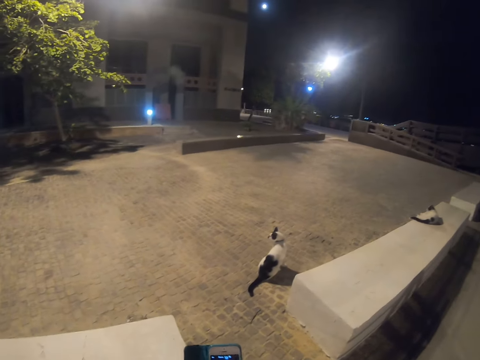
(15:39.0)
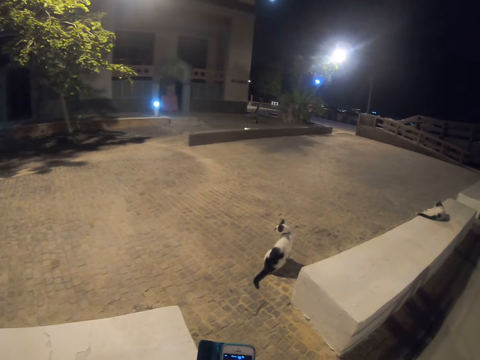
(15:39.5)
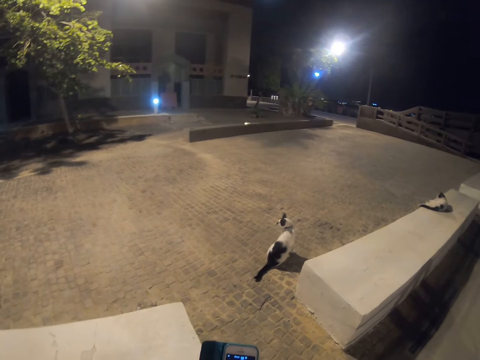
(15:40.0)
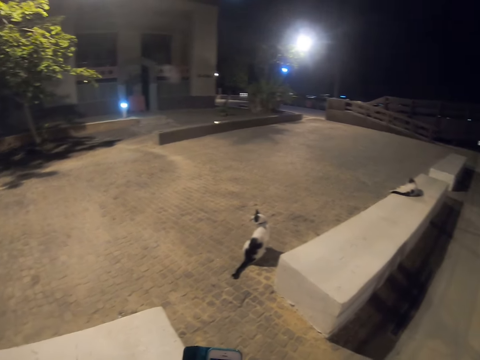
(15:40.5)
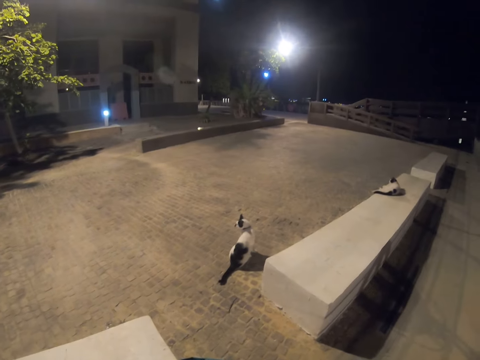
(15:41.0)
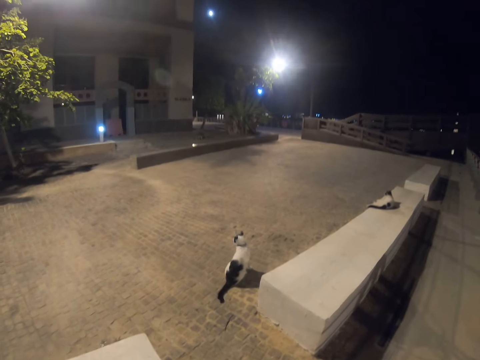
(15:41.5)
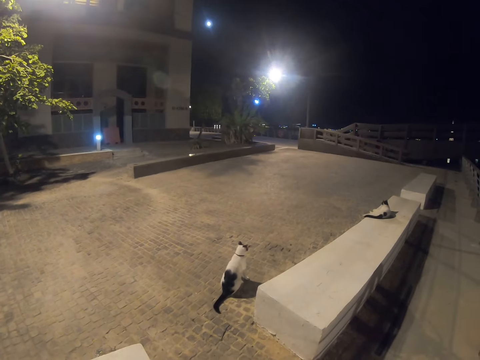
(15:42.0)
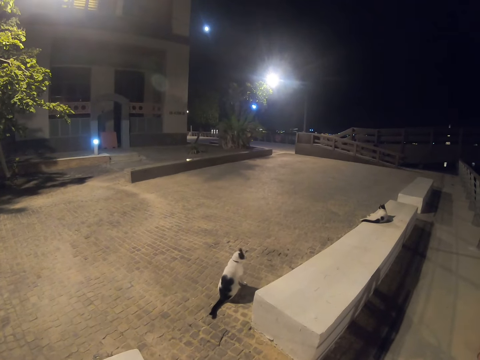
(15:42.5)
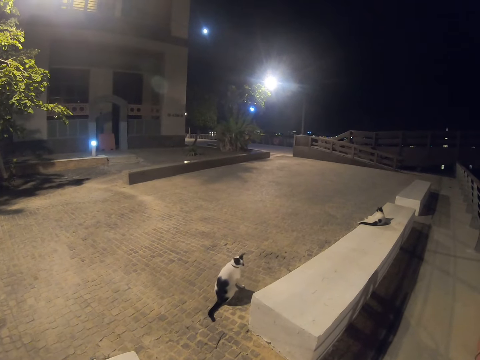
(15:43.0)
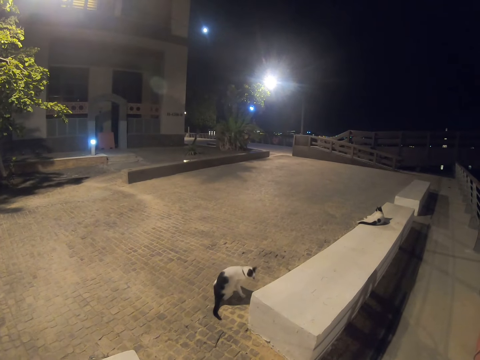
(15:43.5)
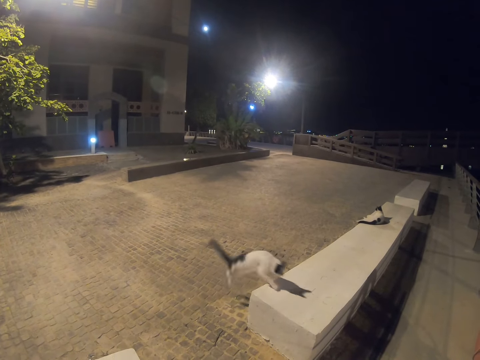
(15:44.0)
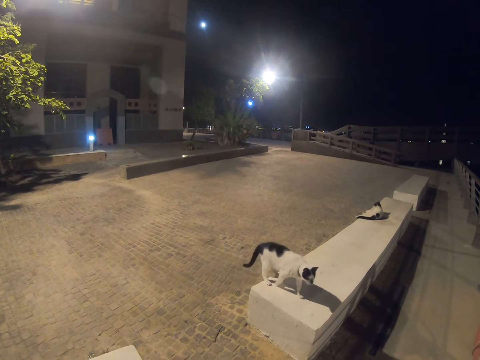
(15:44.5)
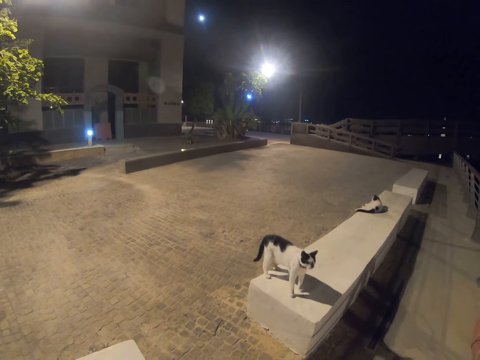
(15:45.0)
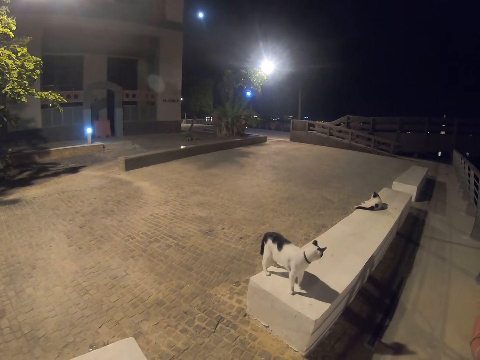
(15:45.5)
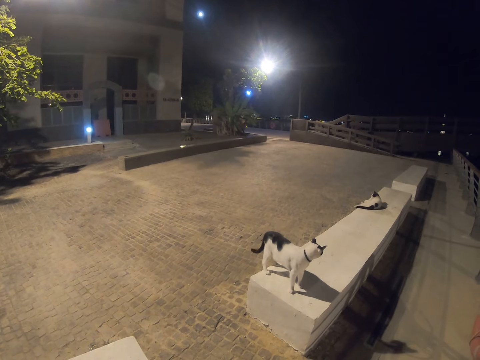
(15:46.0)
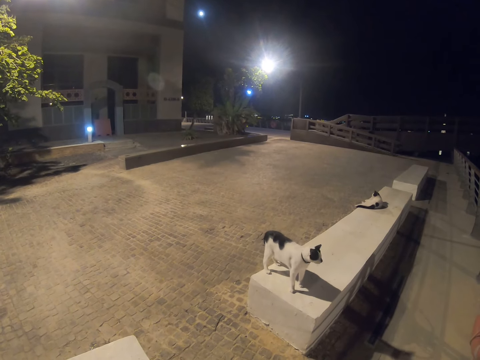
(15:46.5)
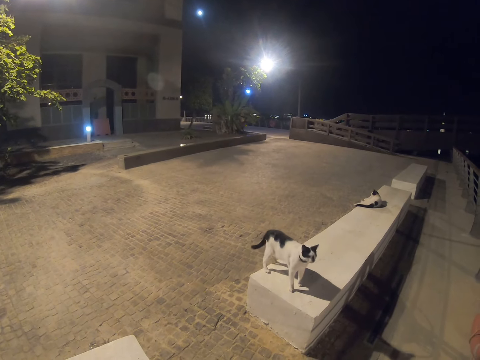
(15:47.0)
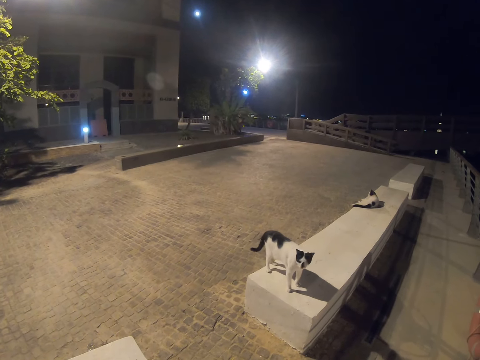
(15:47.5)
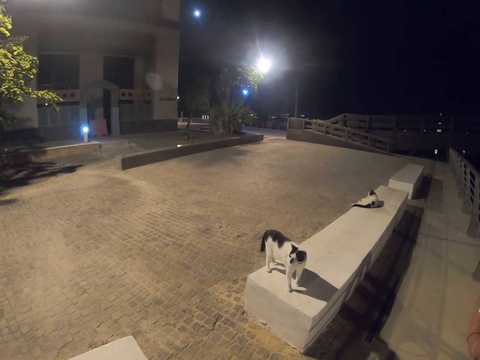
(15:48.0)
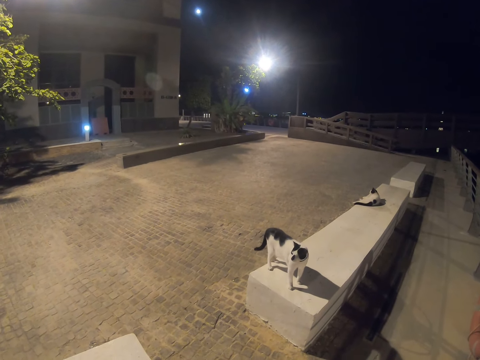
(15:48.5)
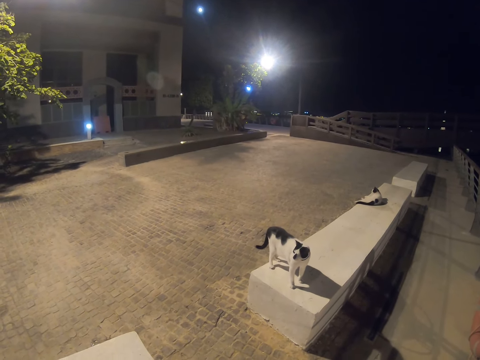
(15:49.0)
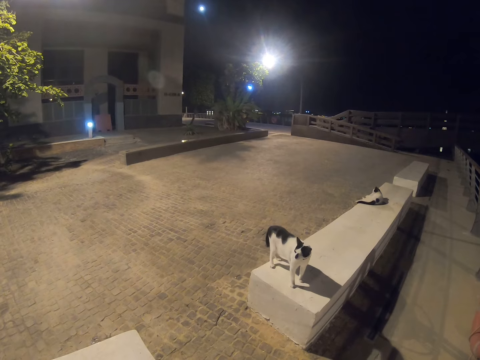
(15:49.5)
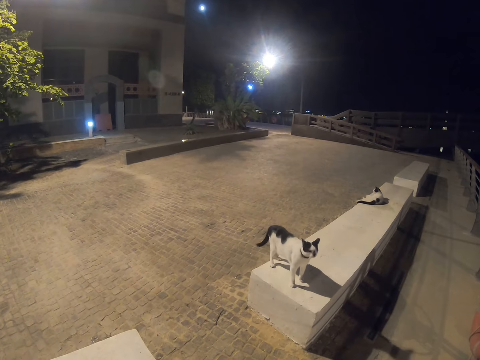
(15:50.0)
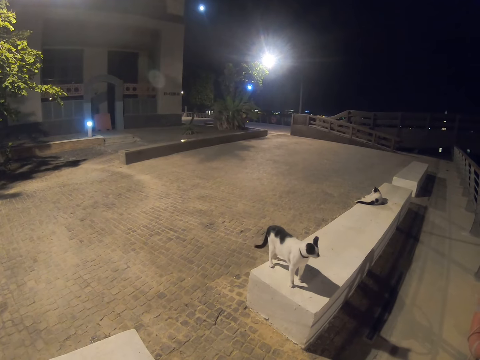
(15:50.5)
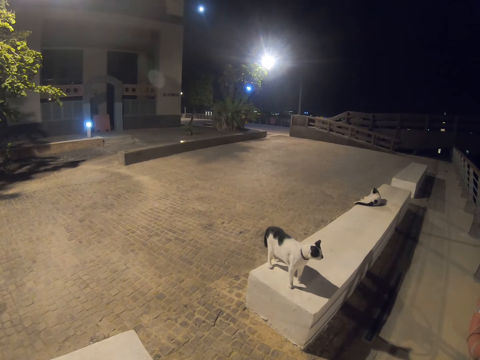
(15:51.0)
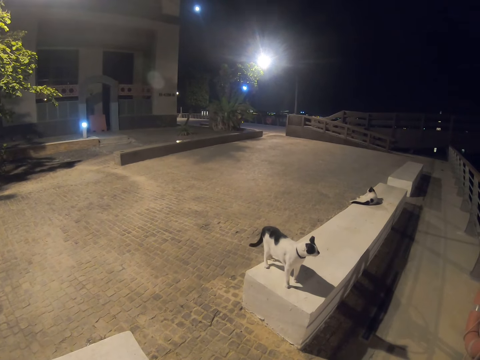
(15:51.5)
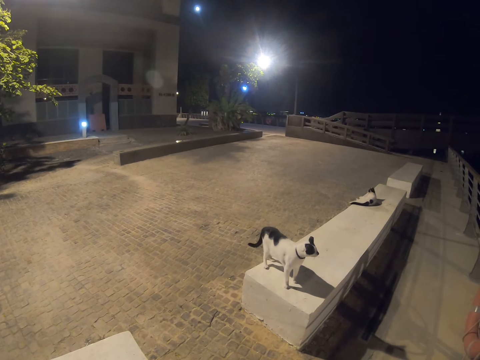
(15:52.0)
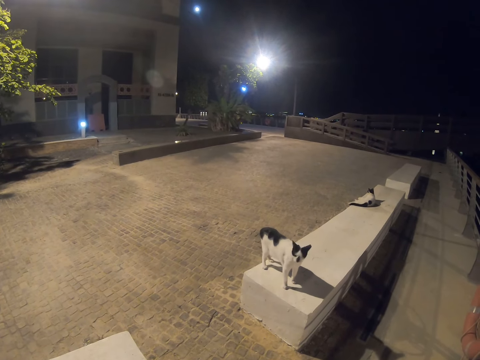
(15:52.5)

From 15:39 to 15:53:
The camera wearer uses the phone.

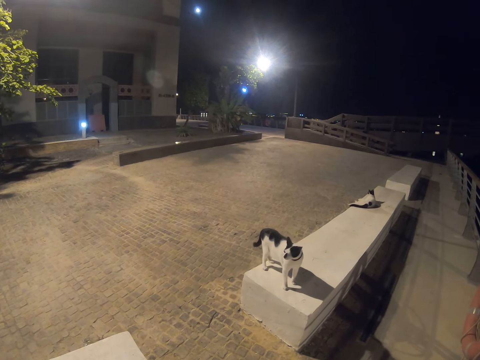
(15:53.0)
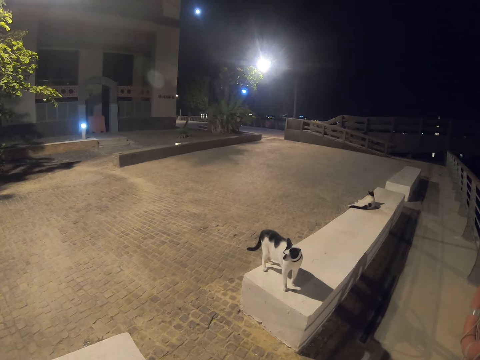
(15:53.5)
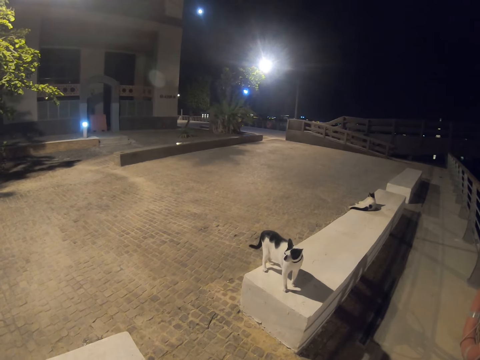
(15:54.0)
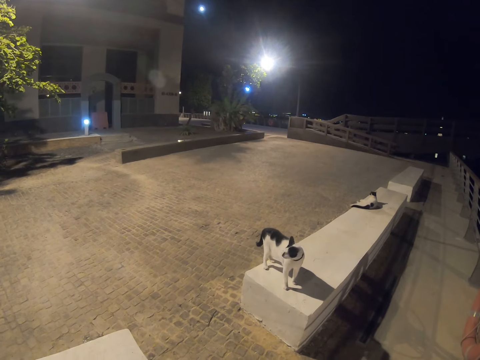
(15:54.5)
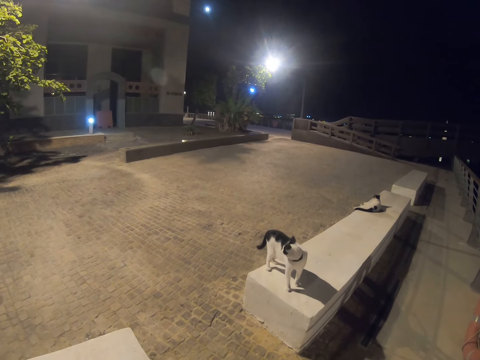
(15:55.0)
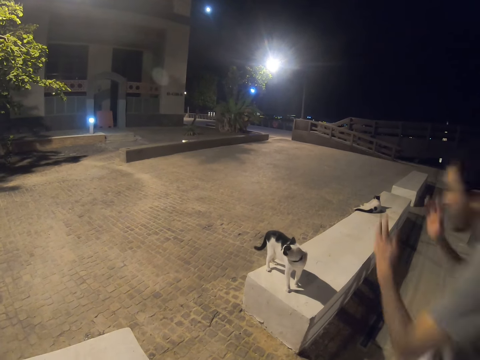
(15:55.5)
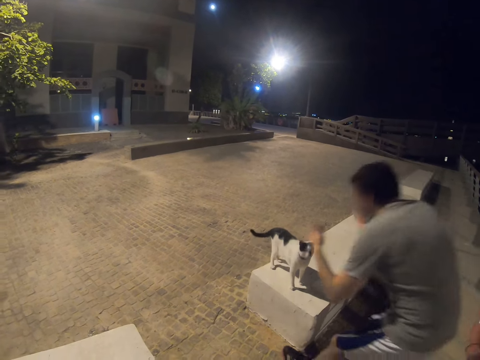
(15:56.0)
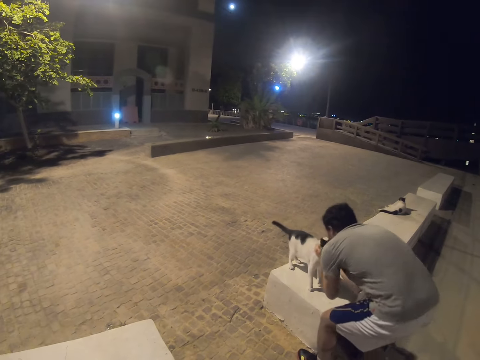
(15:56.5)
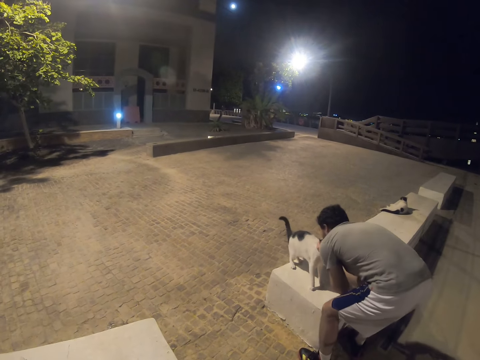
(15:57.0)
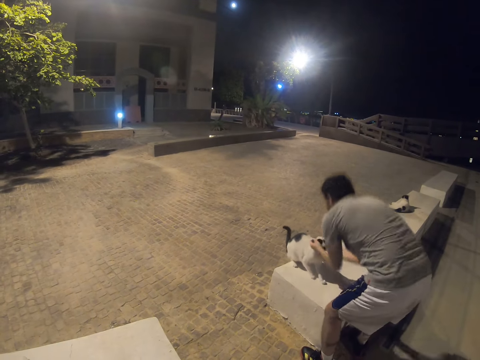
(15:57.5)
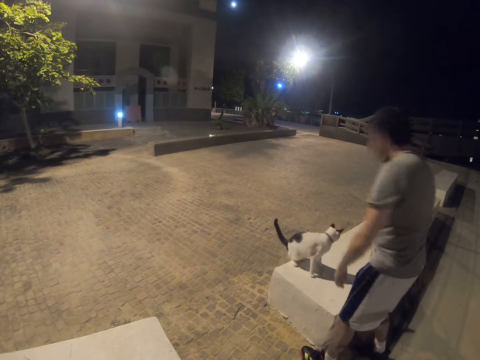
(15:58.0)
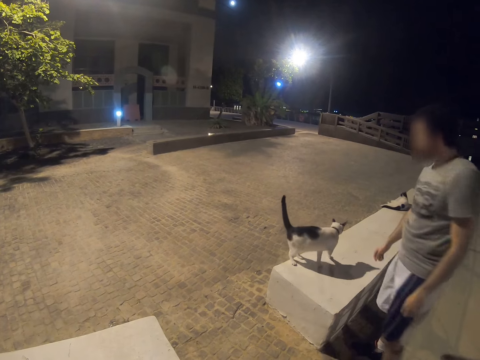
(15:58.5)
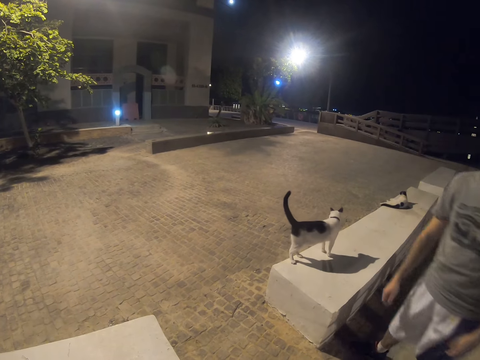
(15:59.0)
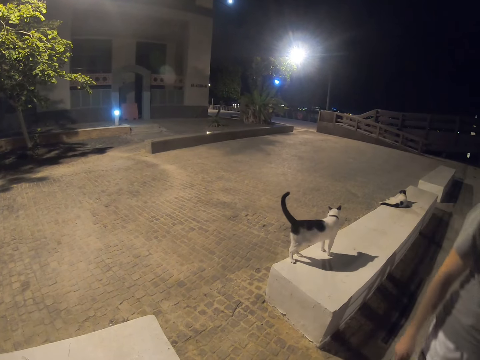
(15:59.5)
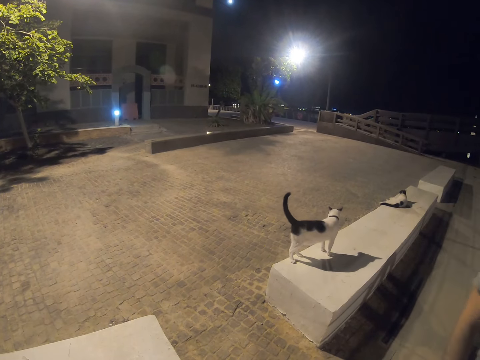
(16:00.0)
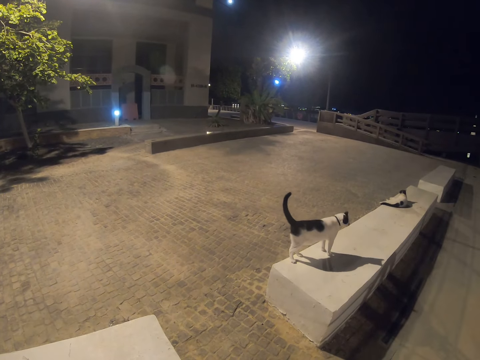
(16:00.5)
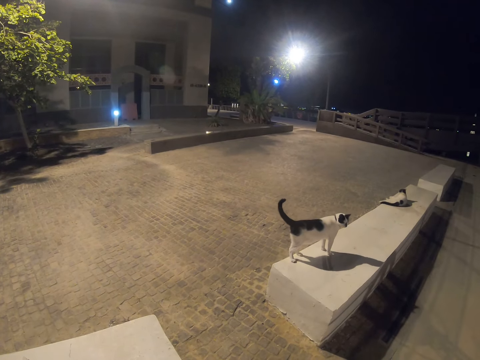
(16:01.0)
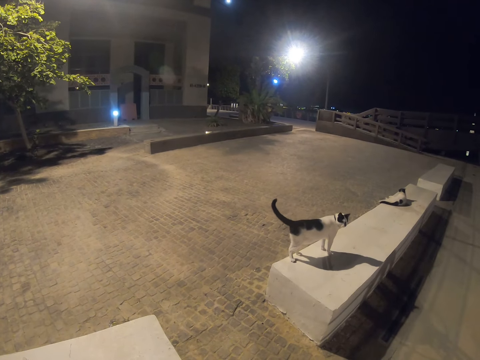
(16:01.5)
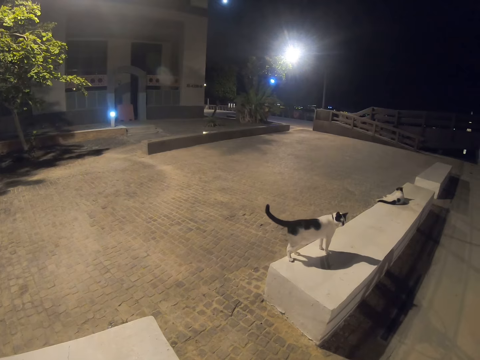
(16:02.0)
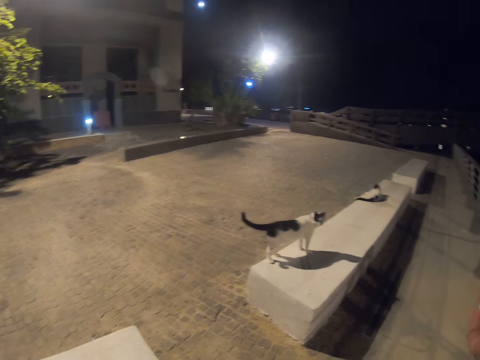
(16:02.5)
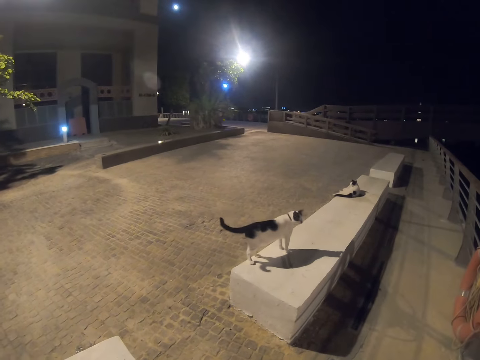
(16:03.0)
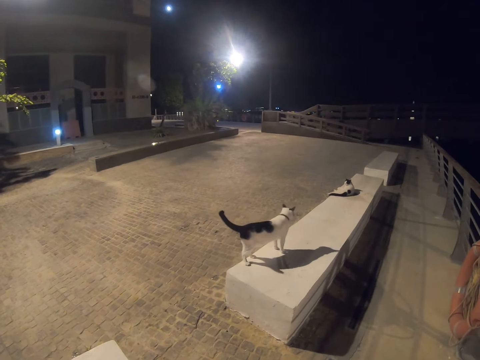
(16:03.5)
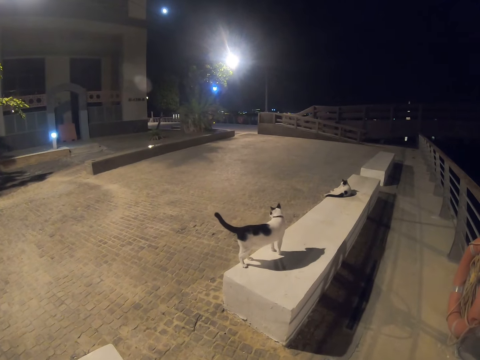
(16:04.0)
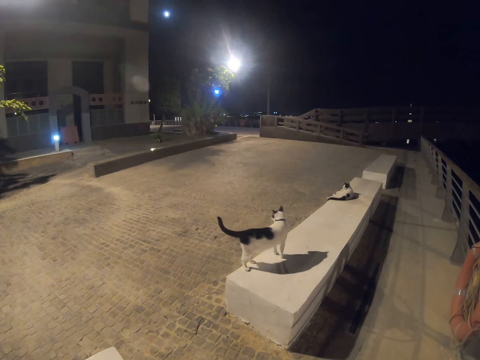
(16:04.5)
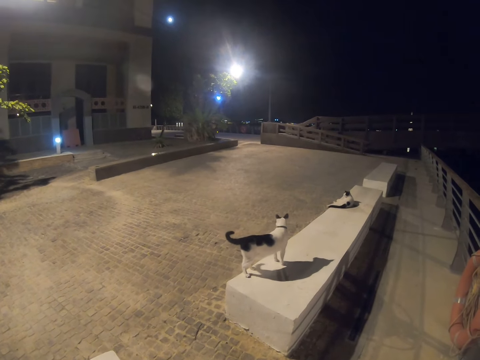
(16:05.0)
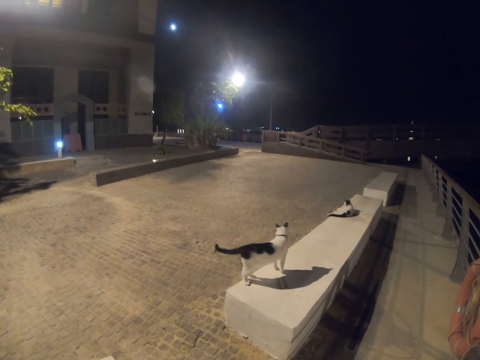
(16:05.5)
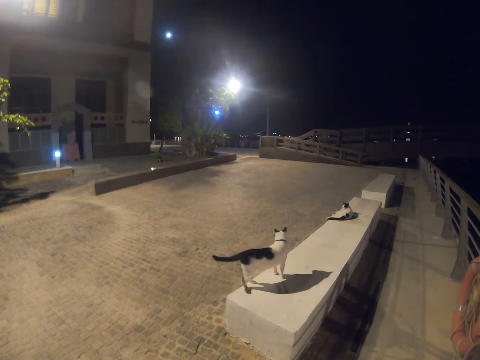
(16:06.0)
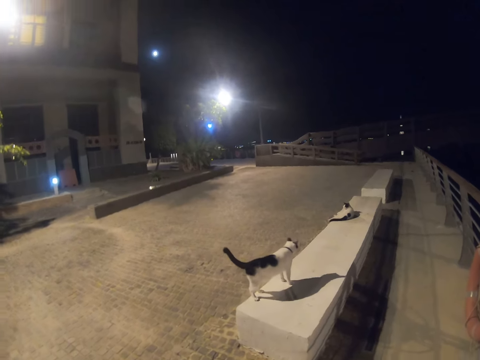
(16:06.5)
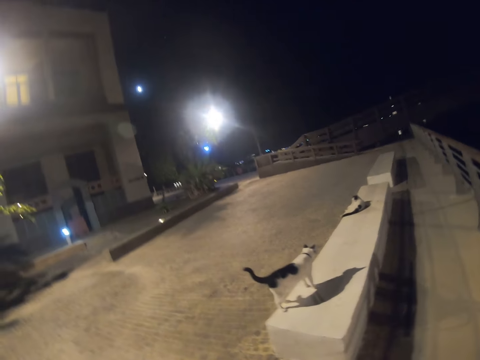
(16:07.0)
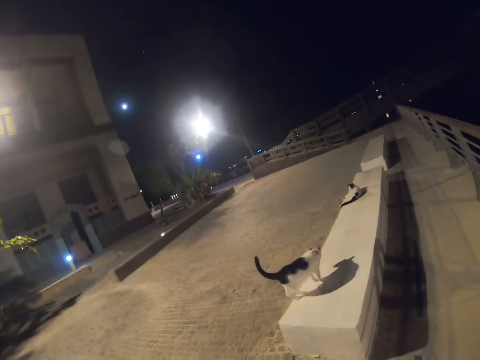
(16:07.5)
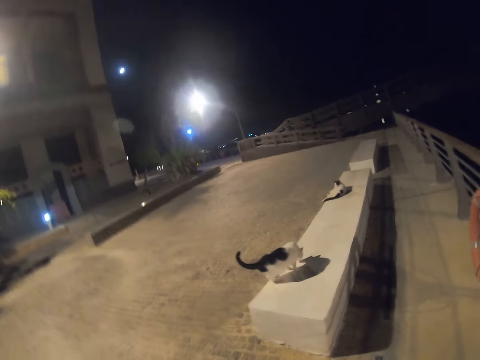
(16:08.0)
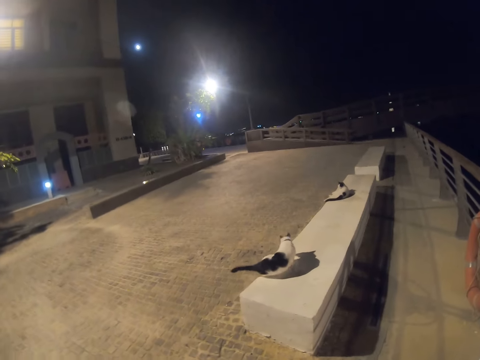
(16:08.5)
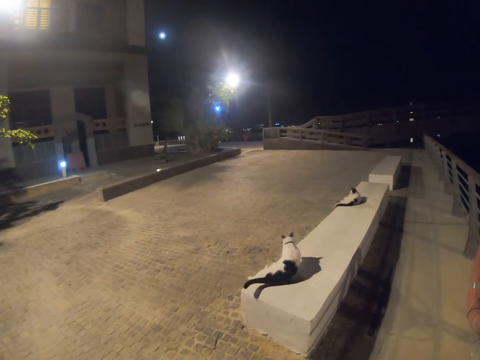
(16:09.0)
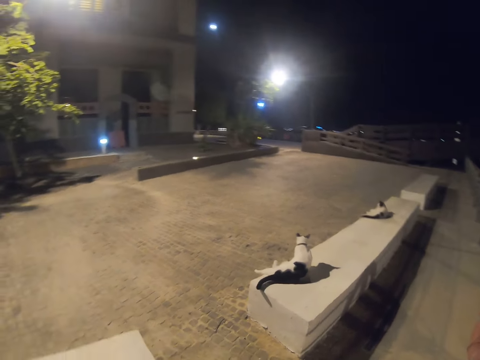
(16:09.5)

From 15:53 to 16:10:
A man moves closer to the cat. He pets the cat. The camera wearer stares at the cats. The man goes back to the fence. The camera wearer stares at the cats.
